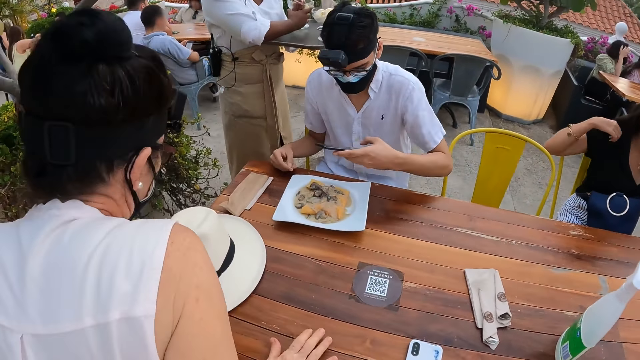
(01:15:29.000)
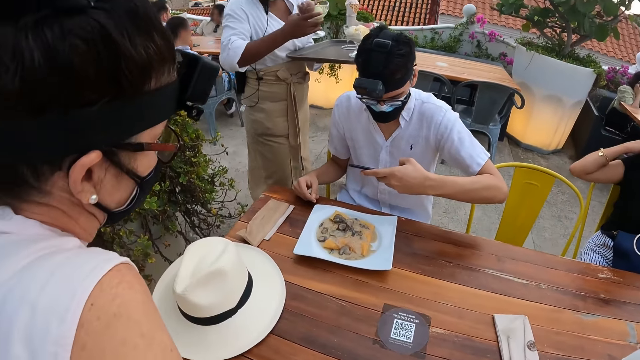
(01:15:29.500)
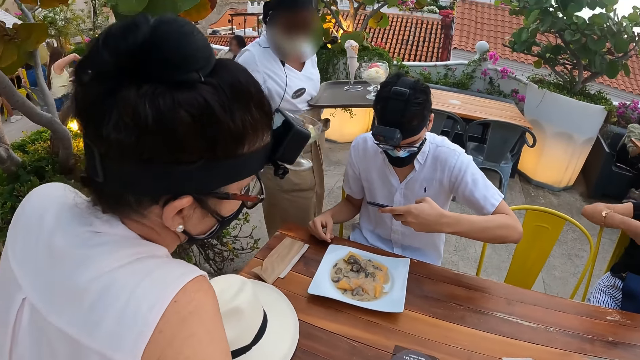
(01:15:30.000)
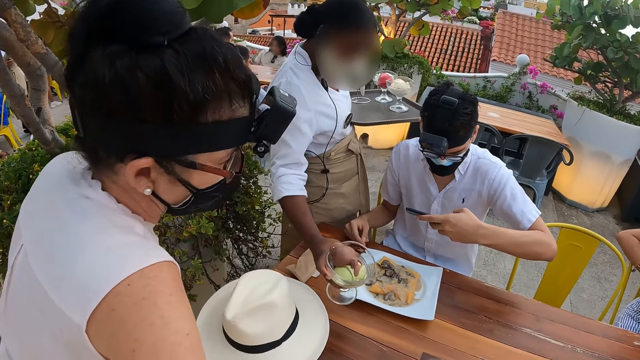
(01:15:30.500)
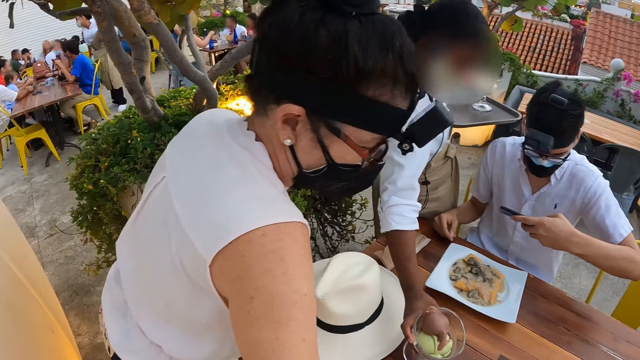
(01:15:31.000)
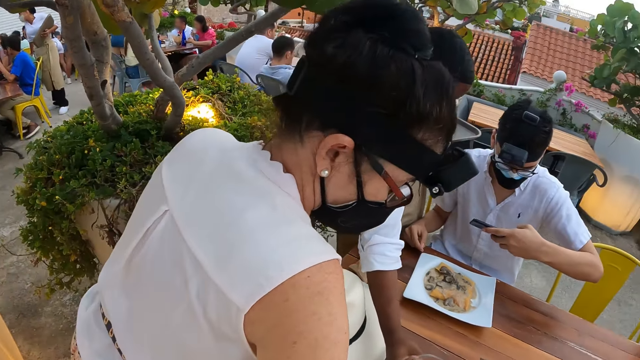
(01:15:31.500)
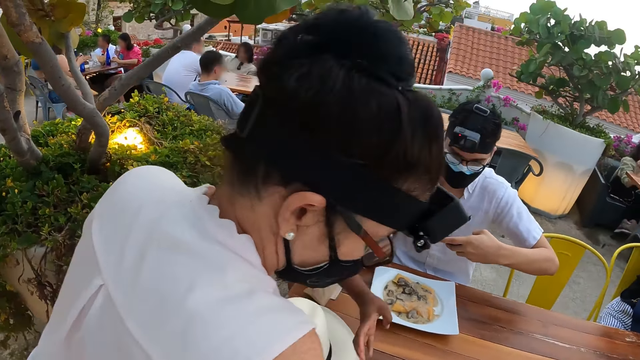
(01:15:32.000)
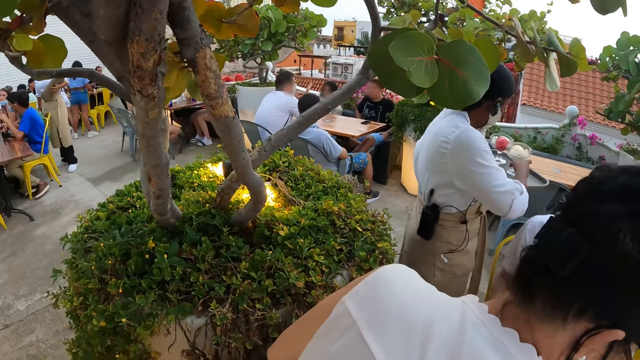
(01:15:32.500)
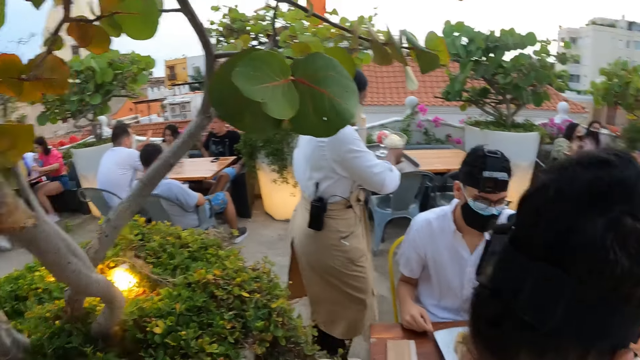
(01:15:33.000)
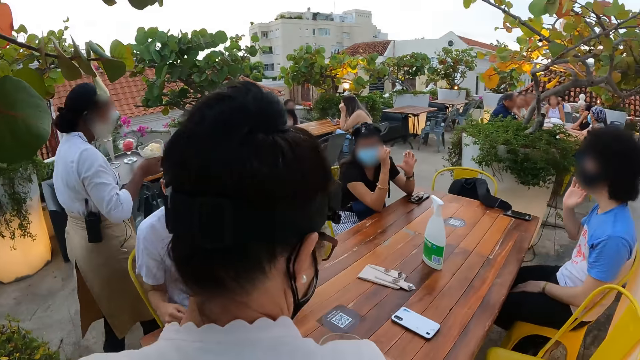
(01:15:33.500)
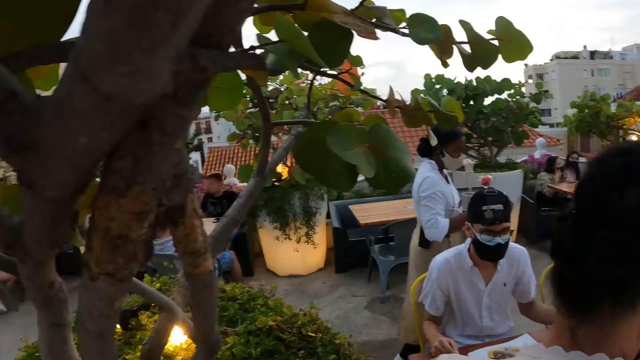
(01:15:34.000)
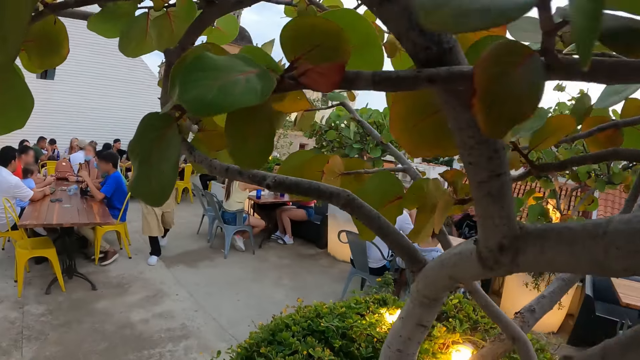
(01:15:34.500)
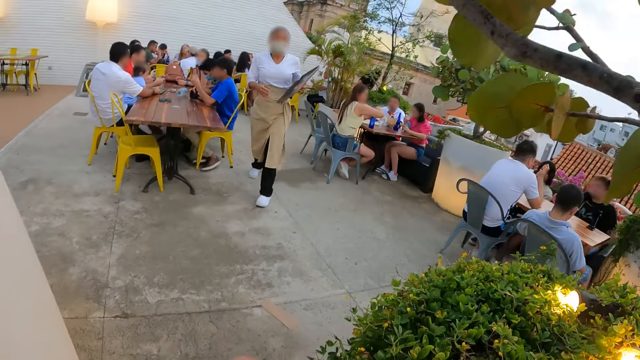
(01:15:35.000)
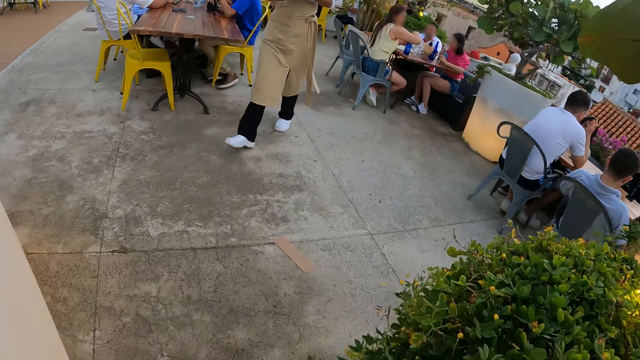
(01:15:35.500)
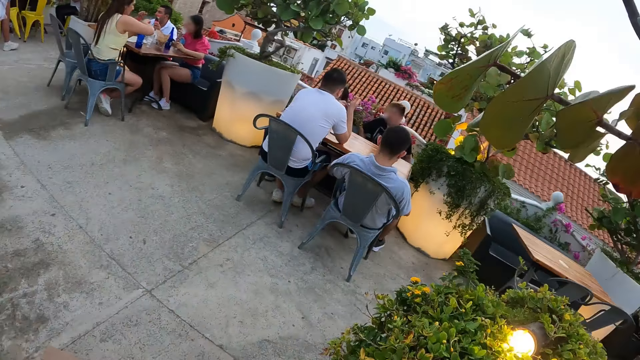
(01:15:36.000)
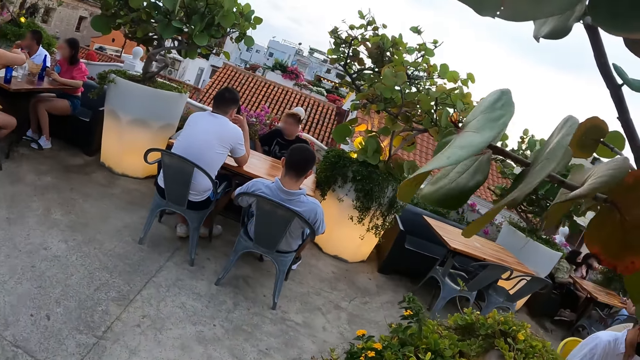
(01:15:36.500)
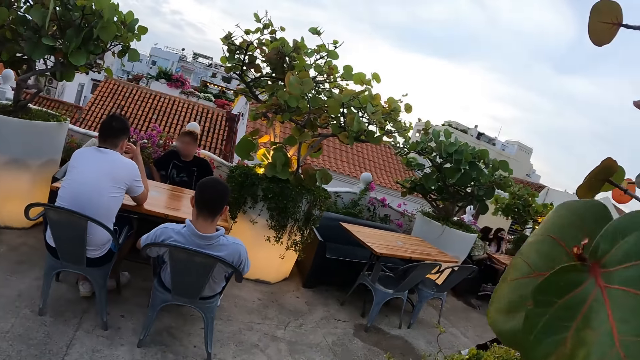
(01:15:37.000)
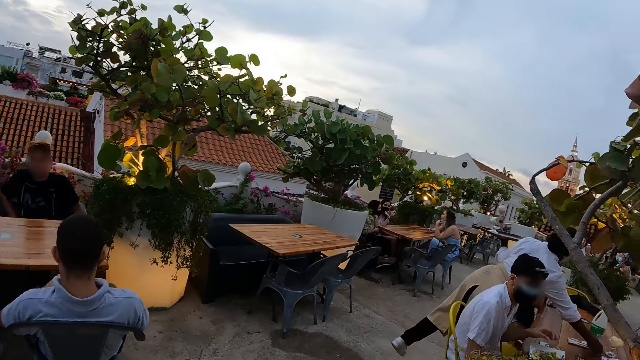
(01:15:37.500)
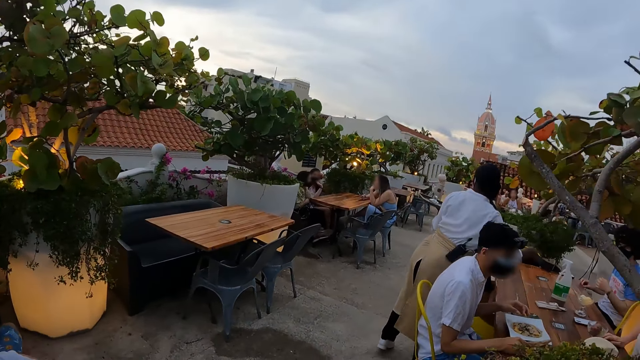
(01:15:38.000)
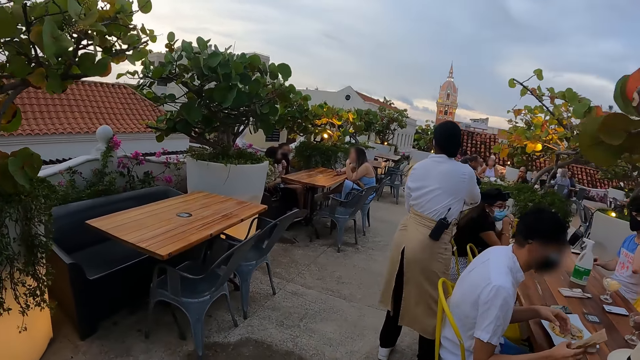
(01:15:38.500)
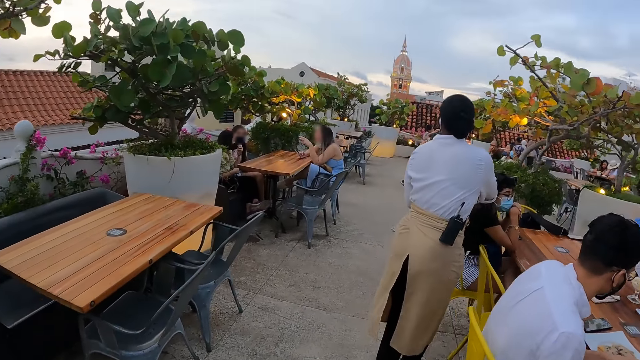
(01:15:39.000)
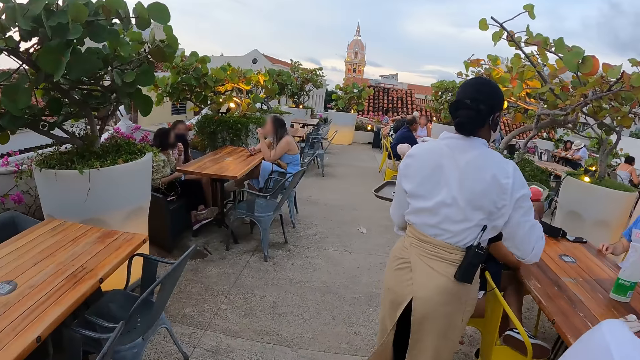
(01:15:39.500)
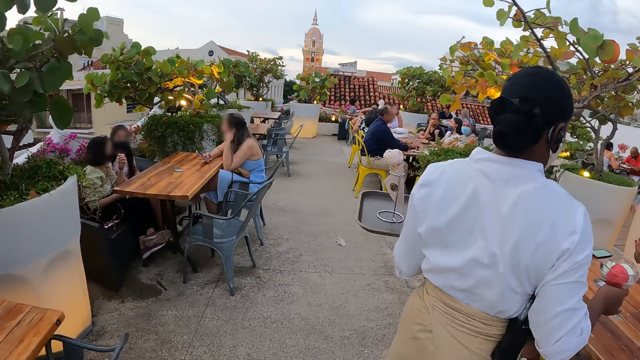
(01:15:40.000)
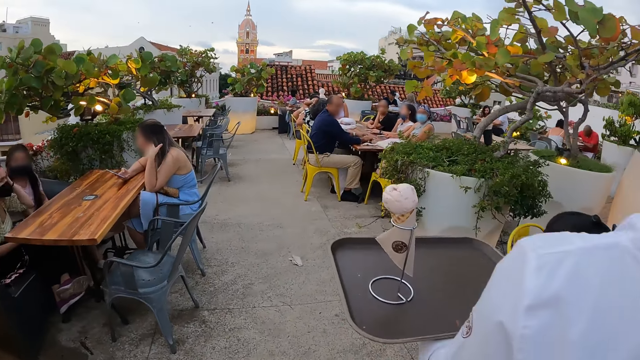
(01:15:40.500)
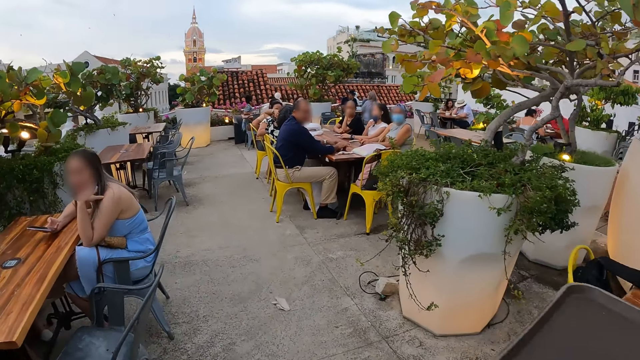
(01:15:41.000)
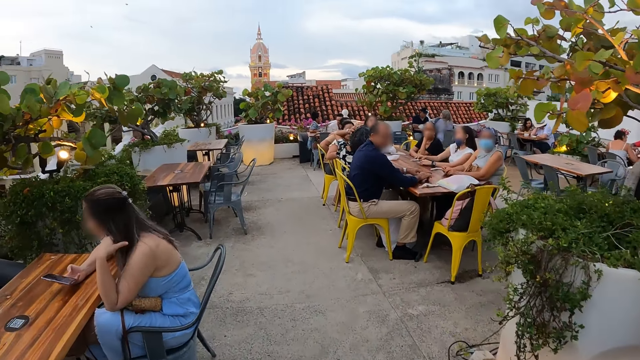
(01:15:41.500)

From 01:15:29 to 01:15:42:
A woman stands up. The woman moves on the table. The camera wearer looks around. They walk around.

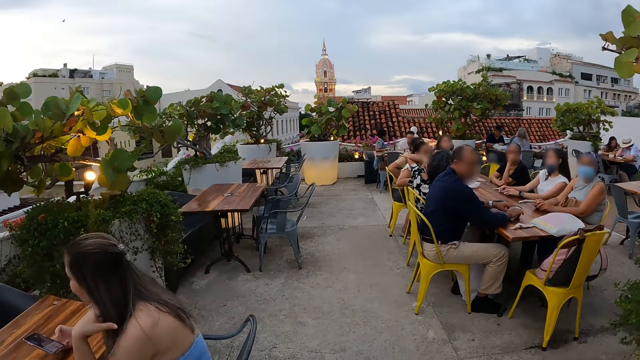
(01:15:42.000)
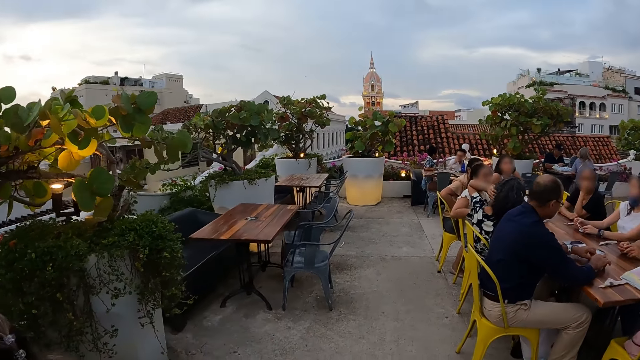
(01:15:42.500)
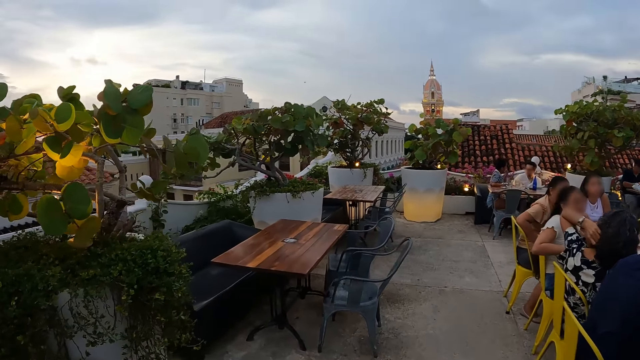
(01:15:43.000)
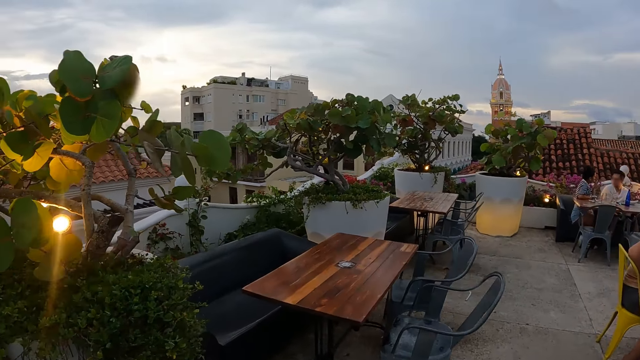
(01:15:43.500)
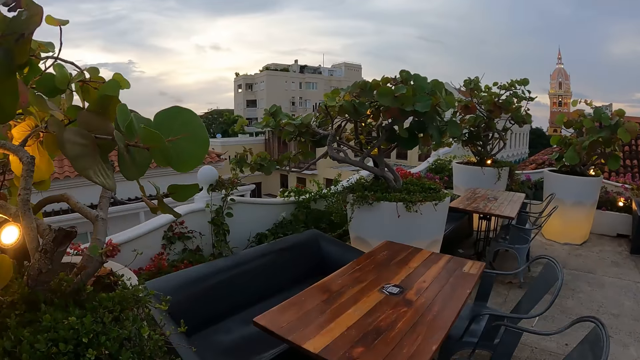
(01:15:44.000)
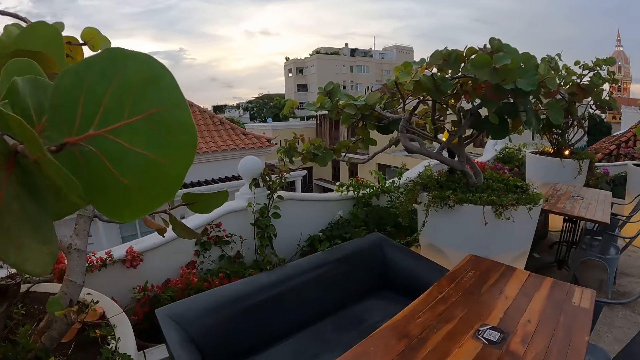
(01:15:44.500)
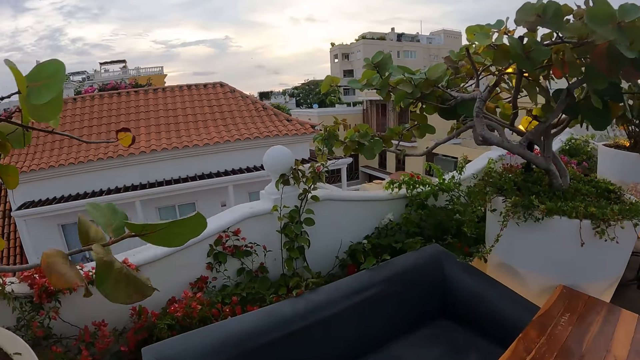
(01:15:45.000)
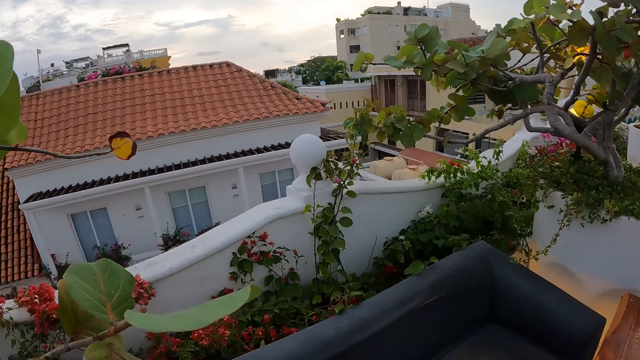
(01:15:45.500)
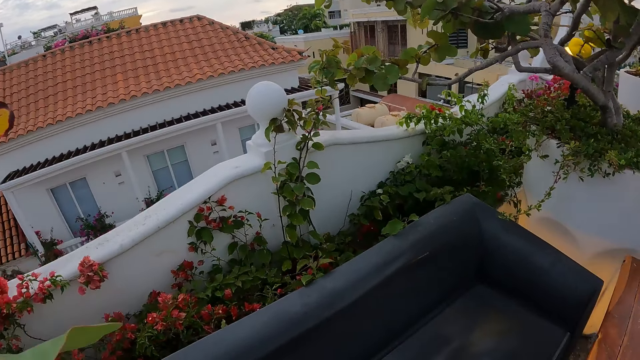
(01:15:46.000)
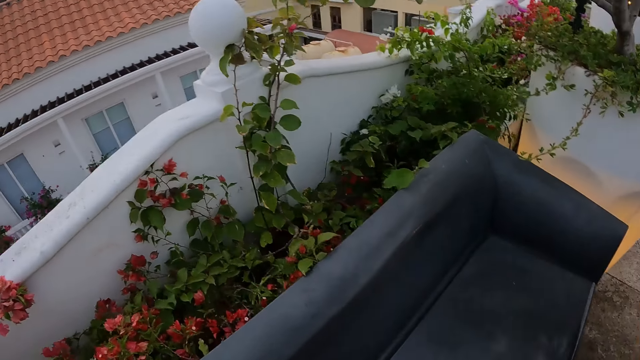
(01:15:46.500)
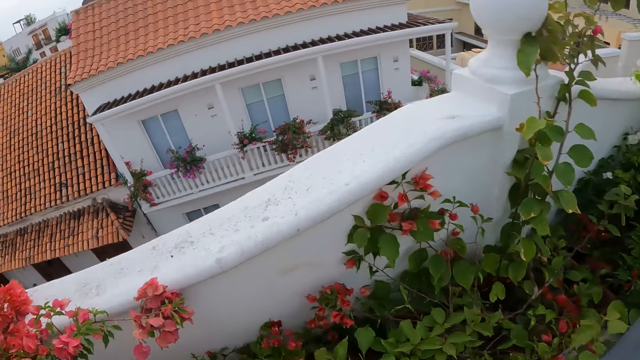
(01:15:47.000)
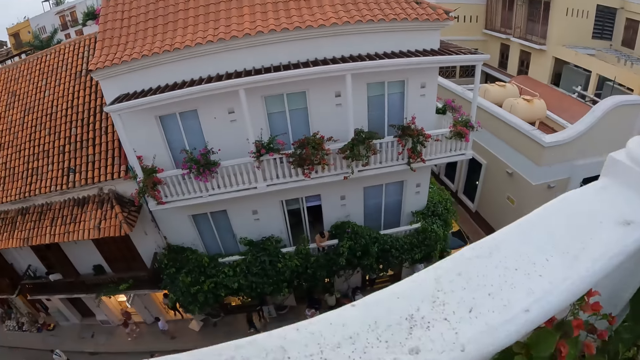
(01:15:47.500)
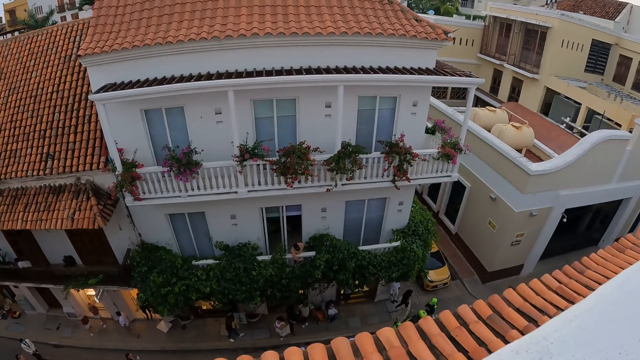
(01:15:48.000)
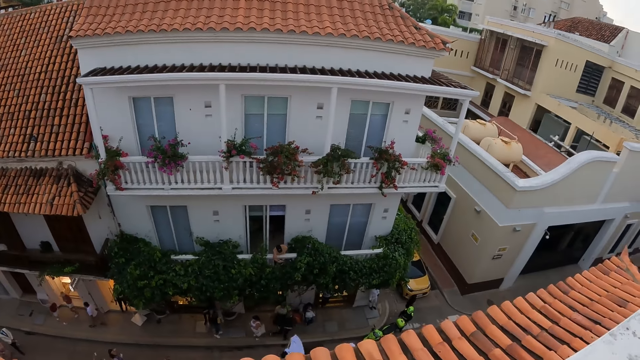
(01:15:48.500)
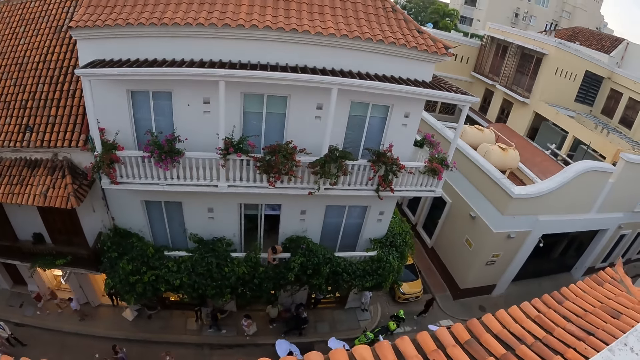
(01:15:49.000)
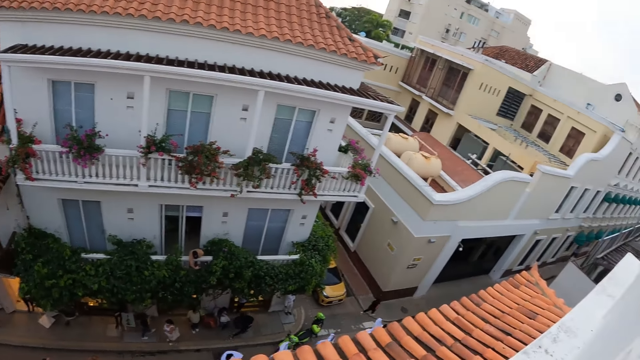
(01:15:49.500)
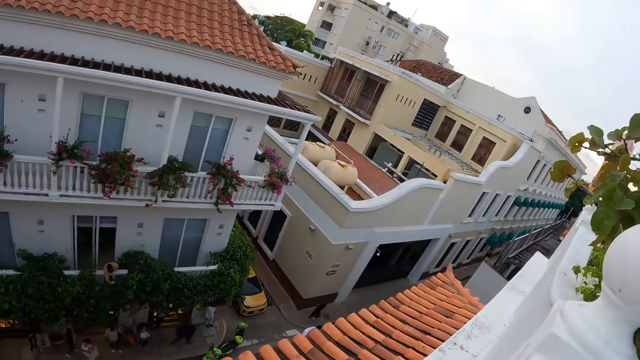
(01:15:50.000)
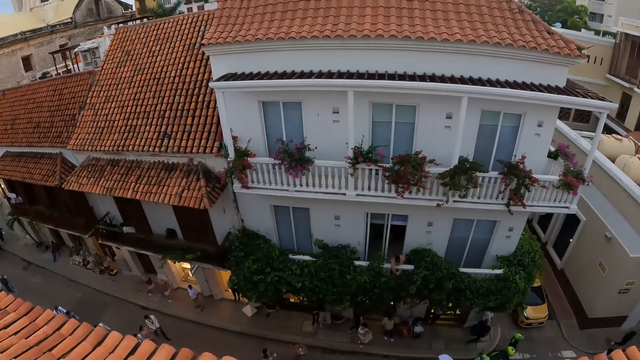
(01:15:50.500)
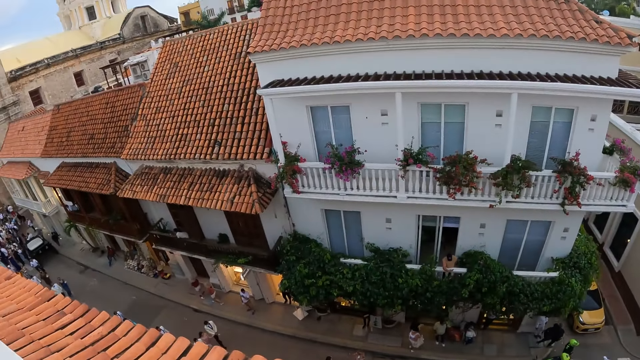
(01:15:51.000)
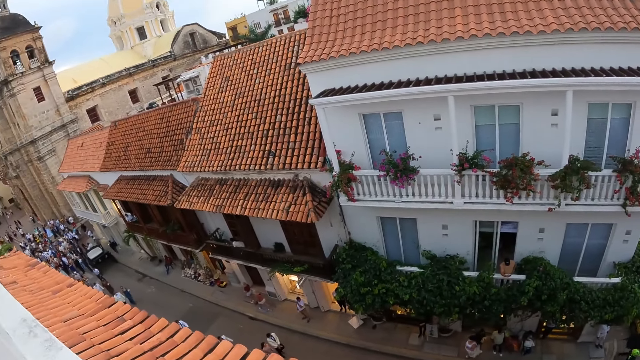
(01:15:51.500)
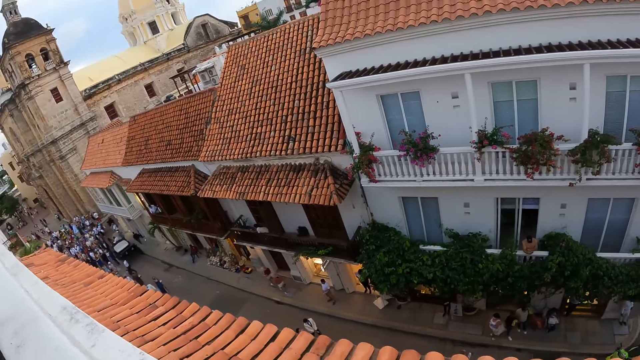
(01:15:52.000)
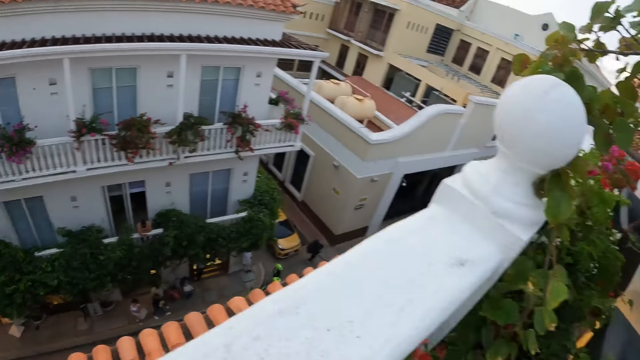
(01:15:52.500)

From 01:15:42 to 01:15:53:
The camera wearer looks down.
